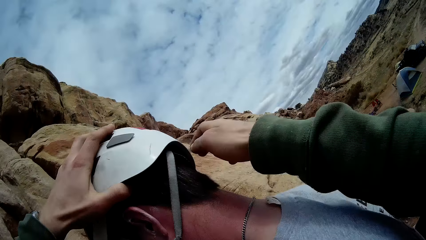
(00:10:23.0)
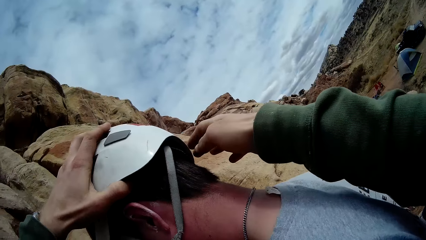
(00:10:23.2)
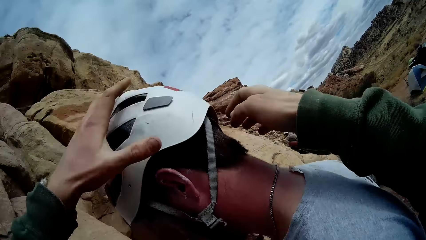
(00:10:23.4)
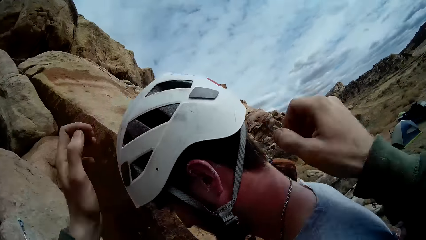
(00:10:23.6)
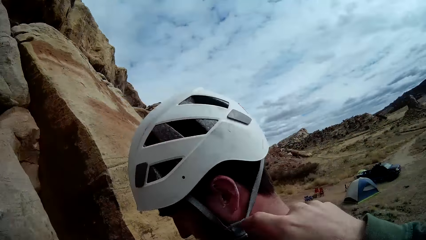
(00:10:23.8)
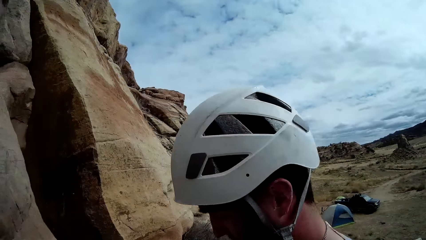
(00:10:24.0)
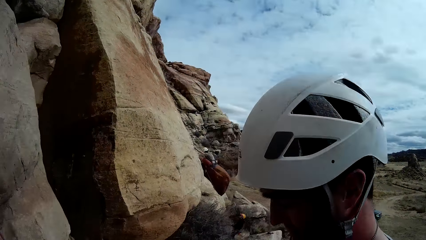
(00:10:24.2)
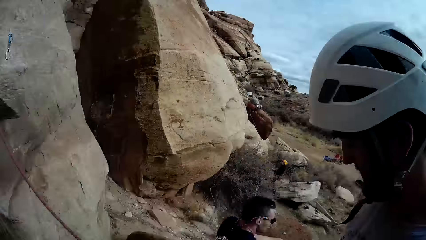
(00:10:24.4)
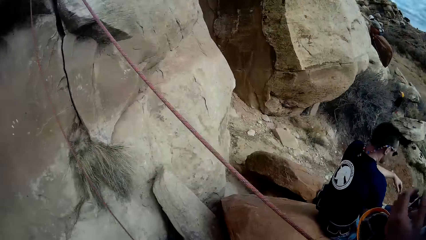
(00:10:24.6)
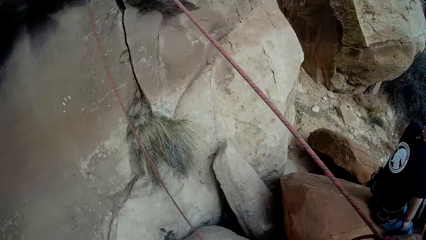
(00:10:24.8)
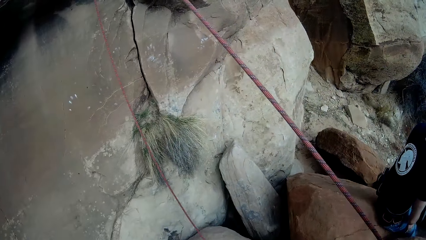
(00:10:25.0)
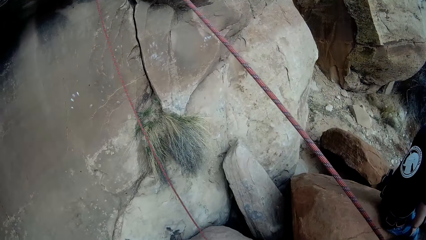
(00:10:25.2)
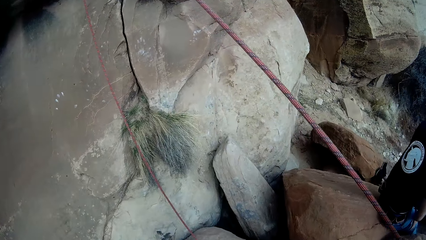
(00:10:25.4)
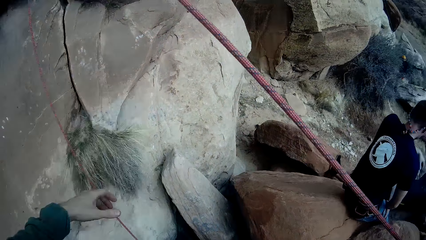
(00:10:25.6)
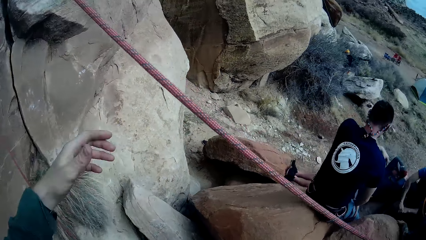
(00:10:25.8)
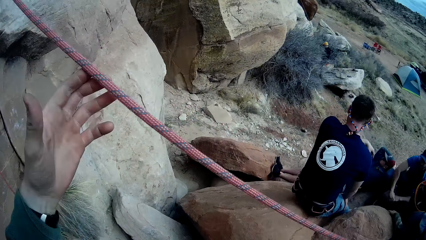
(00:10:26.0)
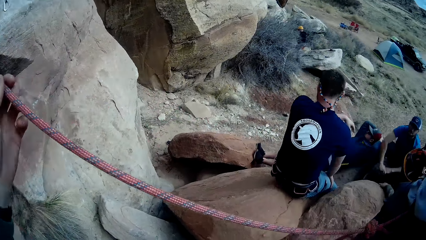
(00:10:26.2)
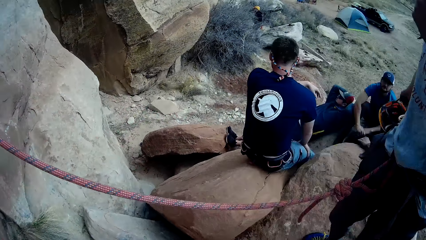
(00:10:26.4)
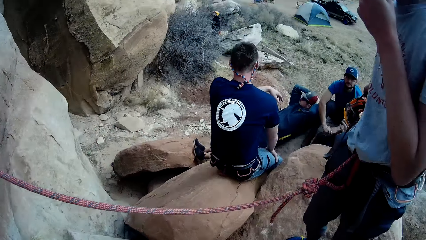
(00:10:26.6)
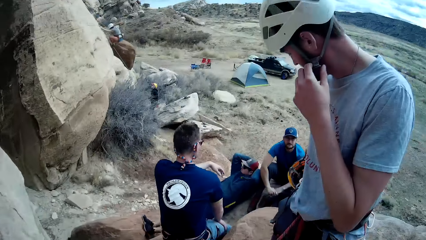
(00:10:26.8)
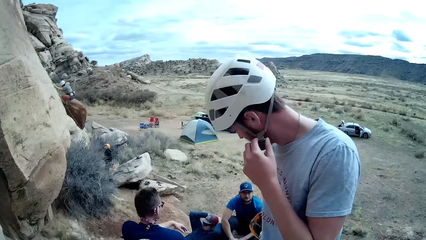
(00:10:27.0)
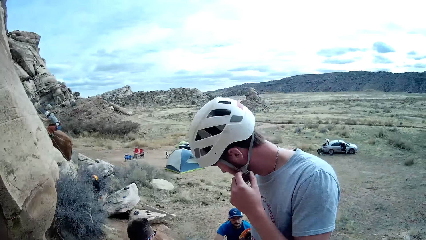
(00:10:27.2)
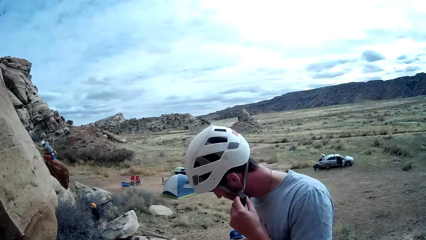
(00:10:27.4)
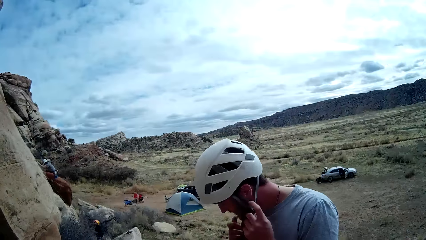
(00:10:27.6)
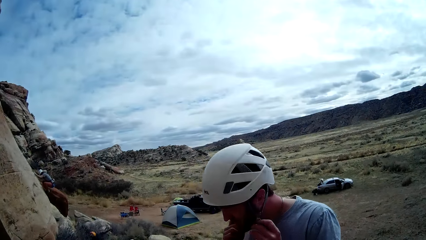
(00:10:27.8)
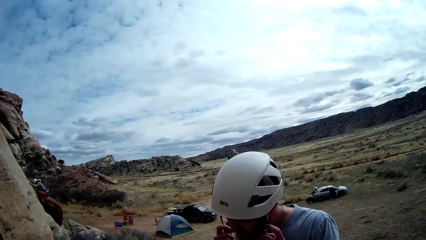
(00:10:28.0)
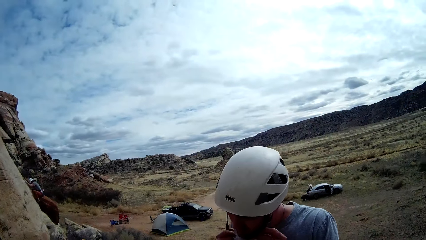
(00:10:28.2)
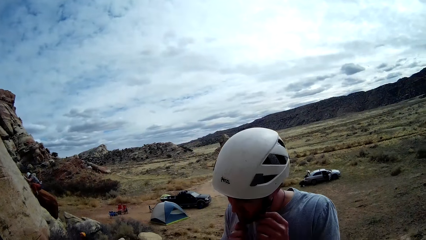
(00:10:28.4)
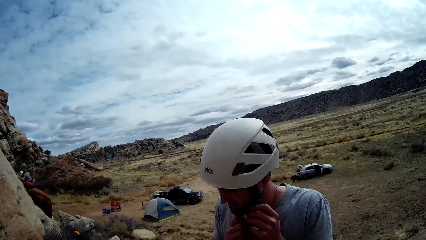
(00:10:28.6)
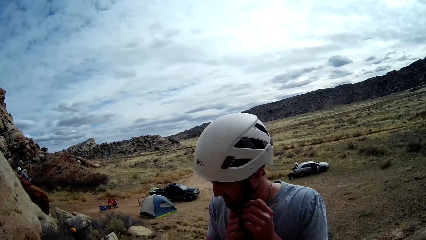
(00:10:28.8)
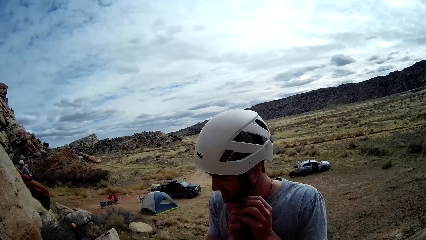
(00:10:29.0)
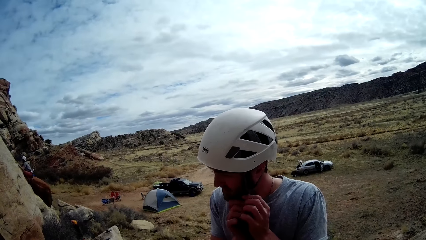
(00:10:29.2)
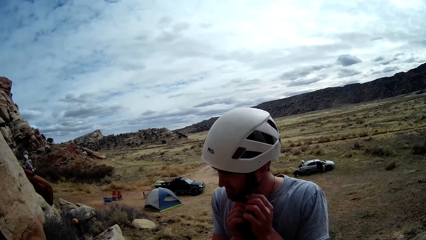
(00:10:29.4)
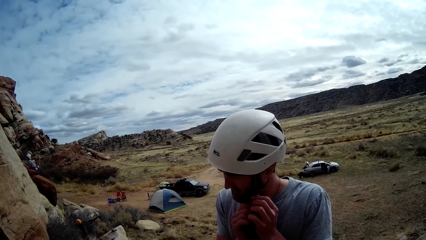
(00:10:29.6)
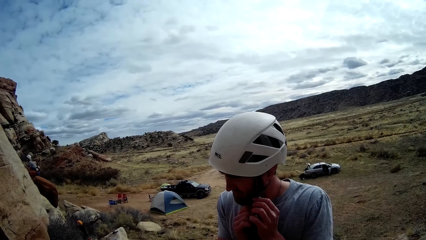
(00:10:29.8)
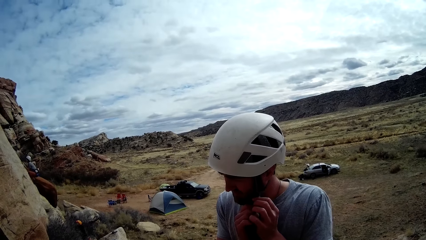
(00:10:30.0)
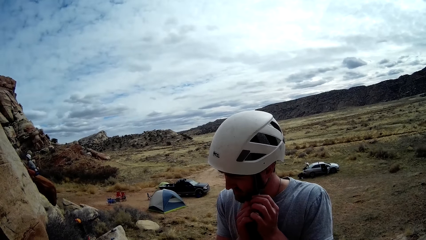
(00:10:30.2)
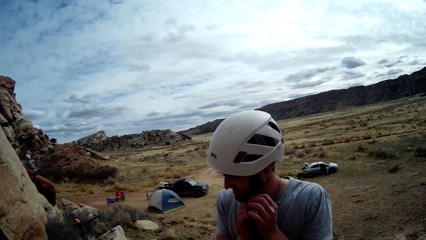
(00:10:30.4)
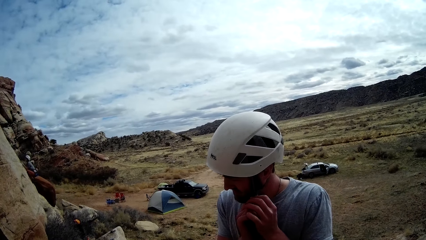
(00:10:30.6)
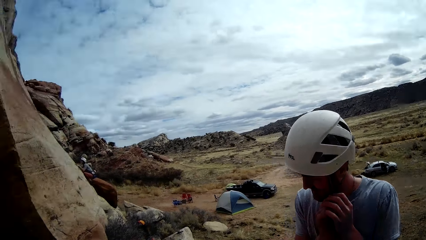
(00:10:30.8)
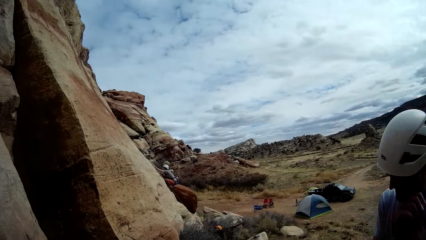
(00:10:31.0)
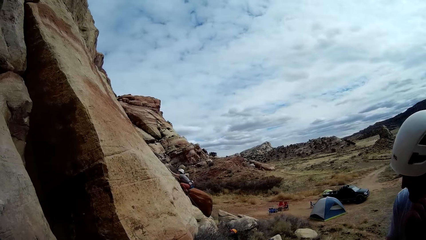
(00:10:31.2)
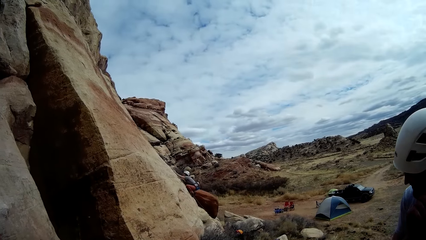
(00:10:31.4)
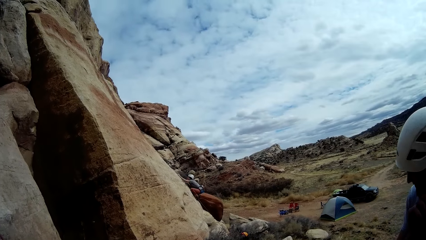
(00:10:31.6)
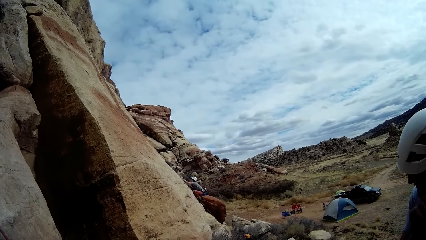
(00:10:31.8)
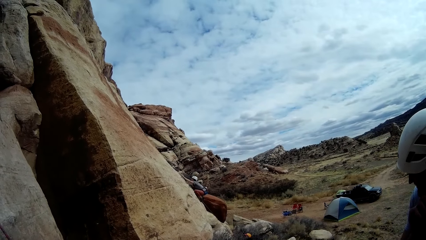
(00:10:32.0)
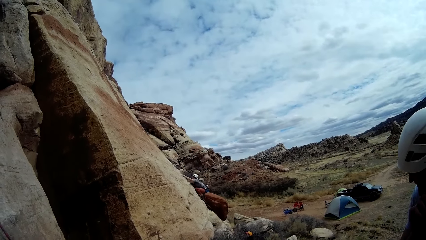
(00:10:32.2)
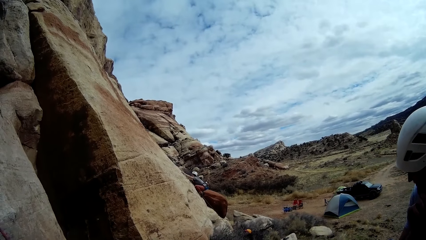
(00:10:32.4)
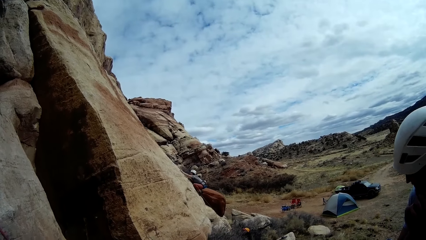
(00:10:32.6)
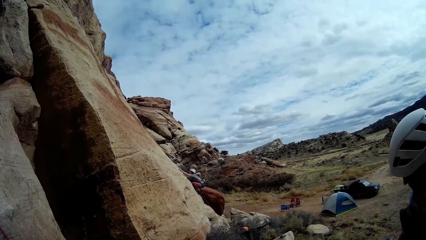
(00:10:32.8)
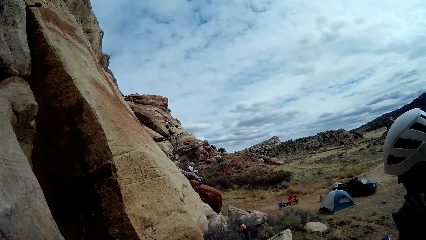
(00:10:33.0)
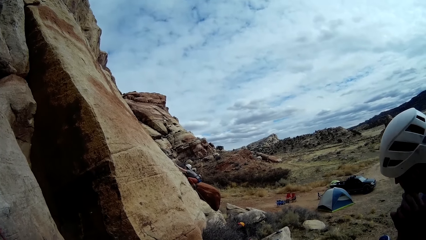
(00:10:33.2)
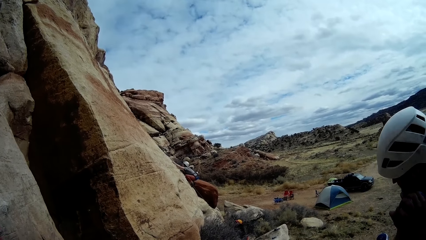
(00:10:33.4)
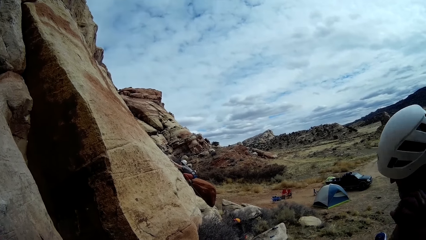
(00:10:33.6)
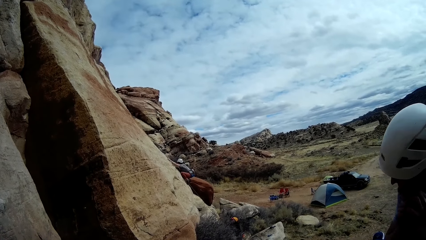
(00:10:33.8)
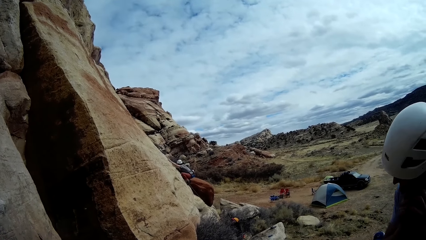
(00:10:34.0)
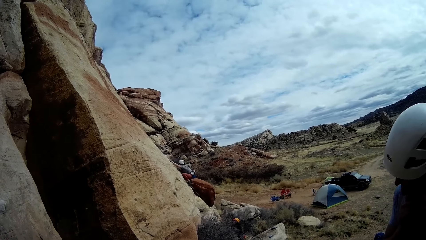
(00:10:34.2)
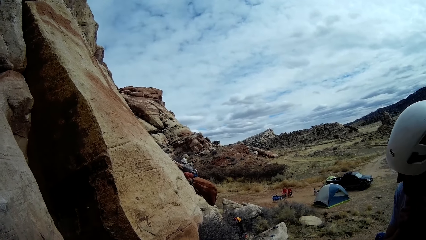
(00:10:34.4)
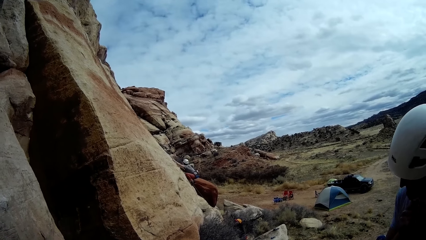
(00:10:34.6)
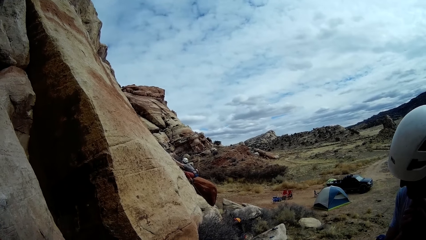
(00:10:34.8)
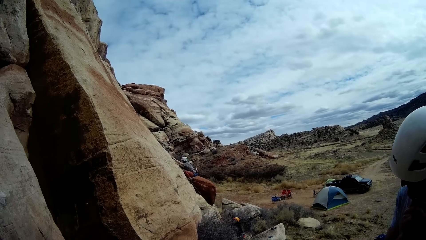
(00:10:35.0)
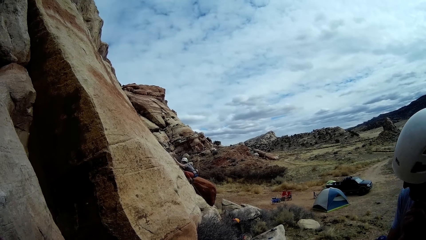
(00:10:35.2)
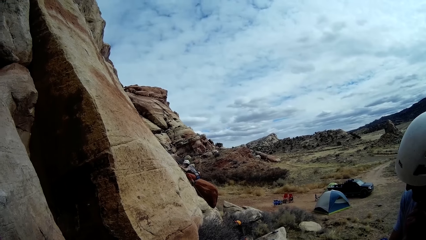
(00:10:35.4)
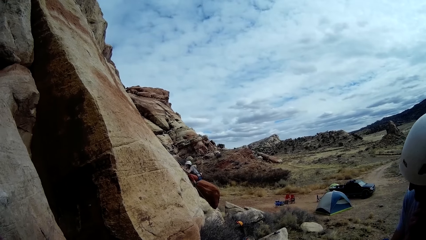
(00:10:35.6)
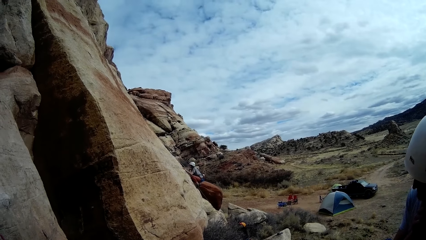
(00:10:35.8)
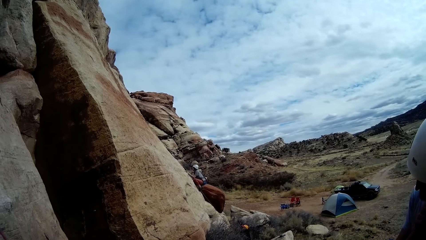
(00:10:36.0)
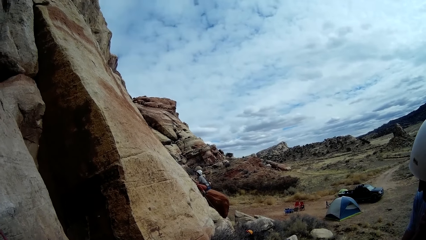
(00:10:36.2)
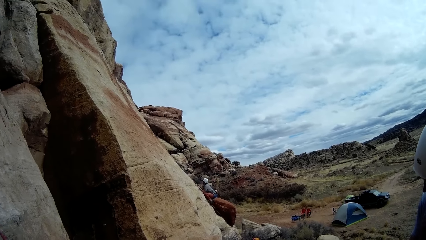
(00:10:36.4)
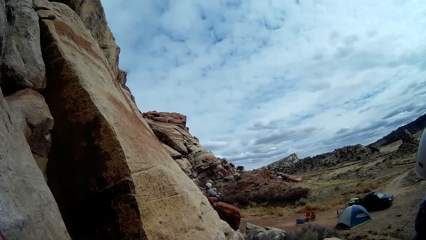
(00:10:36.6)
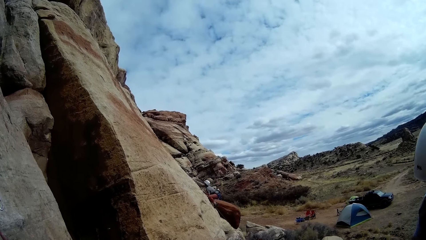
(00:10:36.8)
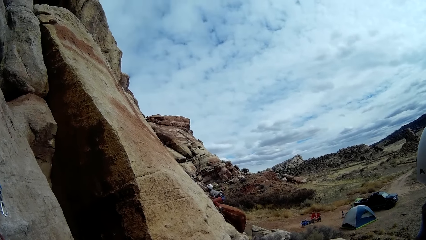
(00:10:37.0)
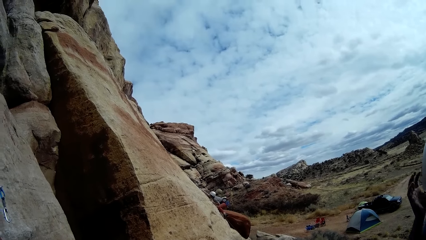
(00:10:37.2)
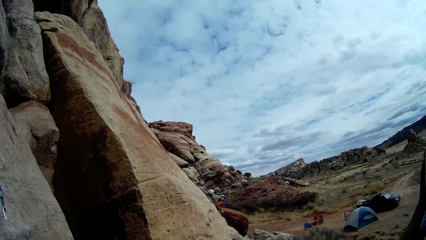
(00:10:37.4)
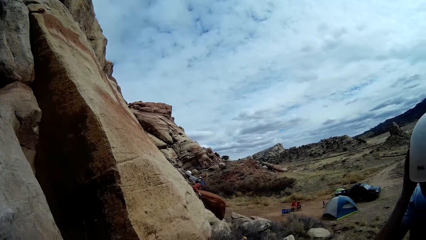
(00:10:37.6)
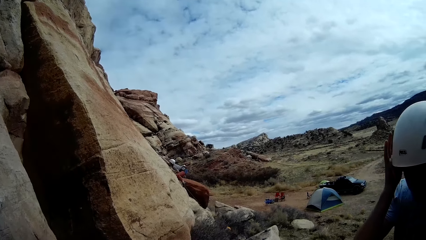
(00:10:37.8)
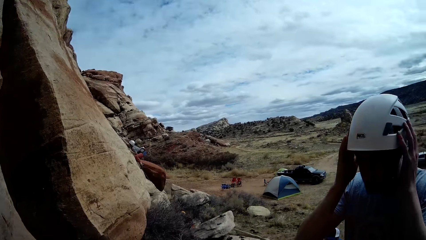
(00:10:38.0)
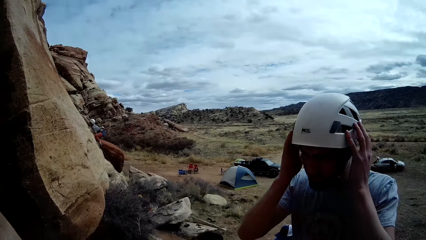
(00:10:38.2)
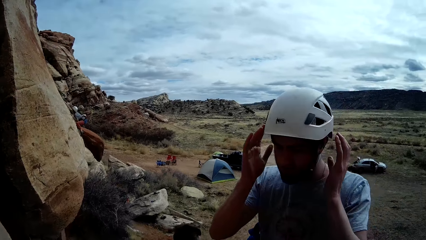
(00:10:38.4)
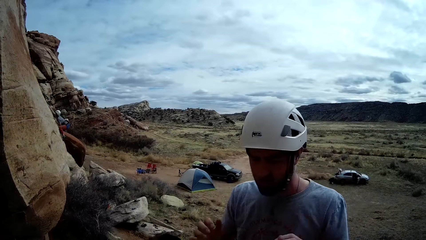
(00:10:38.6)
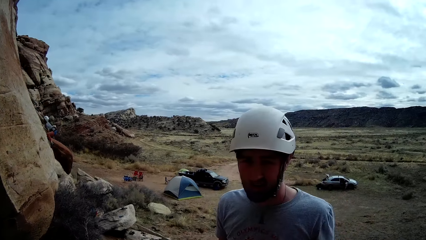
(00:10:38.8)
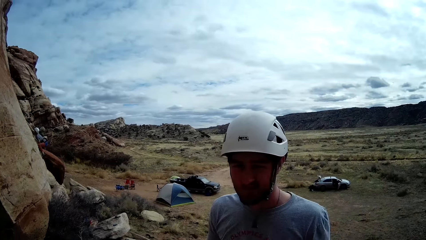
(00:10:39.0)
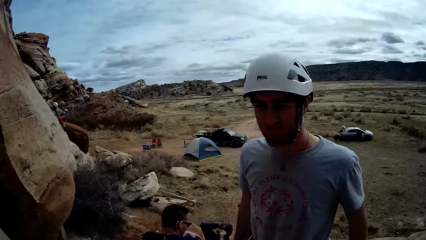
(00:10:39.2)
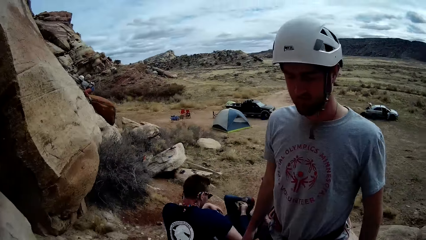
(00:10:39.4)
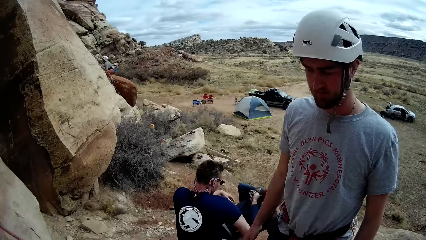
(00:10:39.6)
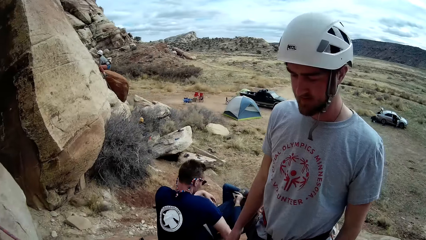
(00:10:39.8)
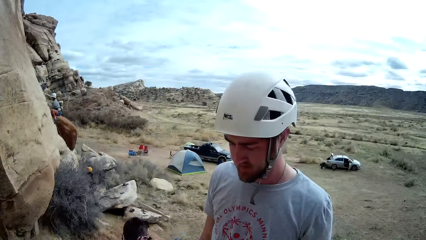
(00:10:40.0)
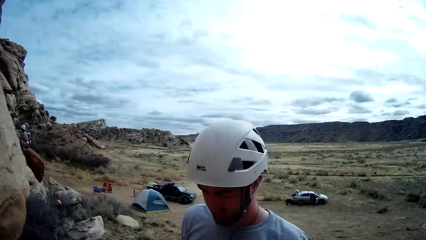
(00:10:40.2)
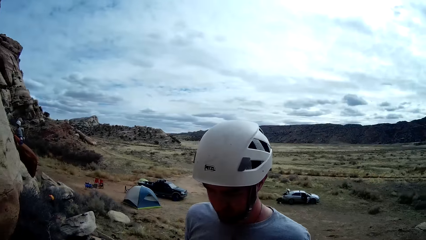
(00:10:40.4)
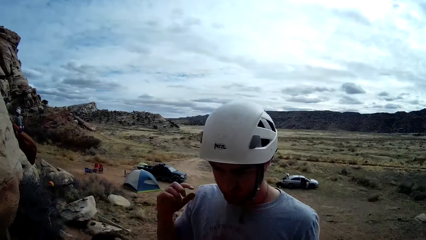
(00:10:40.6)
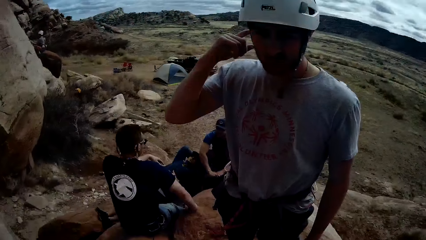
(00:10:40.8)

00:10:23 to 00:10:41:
The camera wearer adjusts the helmet on the head of the man. He holds the rope with his left hand. The man adjusts the helmet on his head with both hands. A woman climbs up a mountain.
